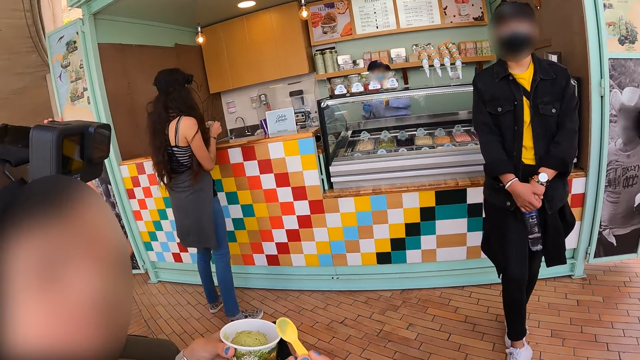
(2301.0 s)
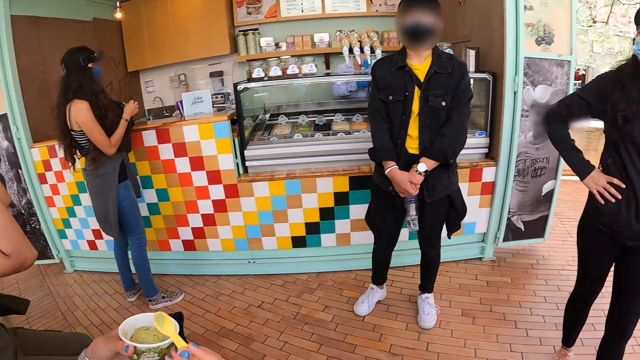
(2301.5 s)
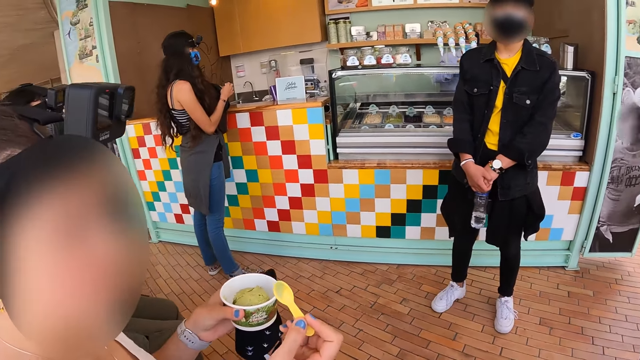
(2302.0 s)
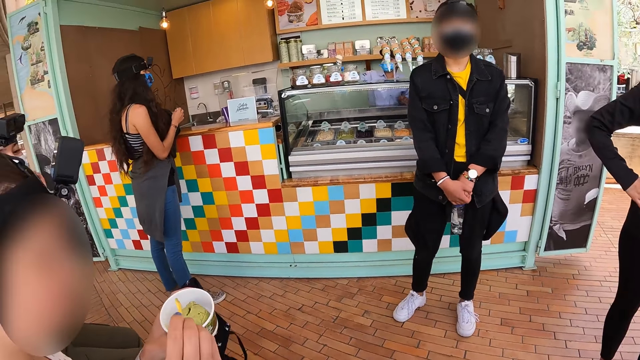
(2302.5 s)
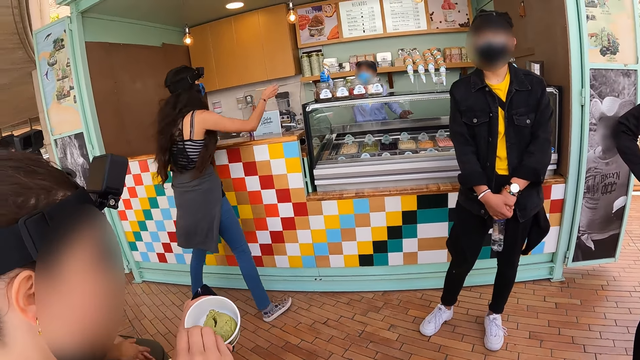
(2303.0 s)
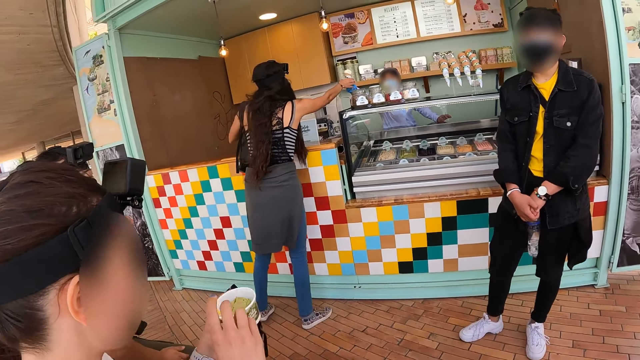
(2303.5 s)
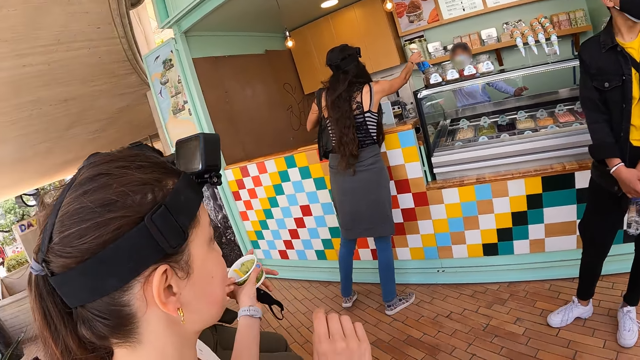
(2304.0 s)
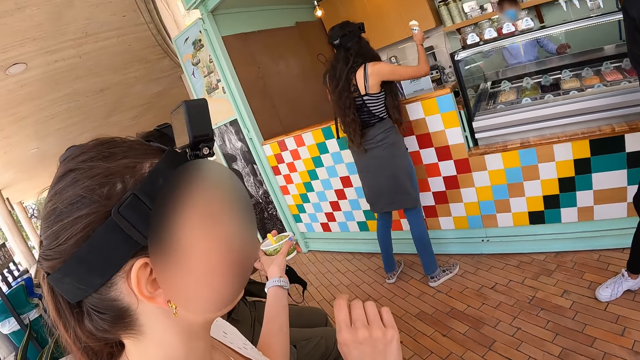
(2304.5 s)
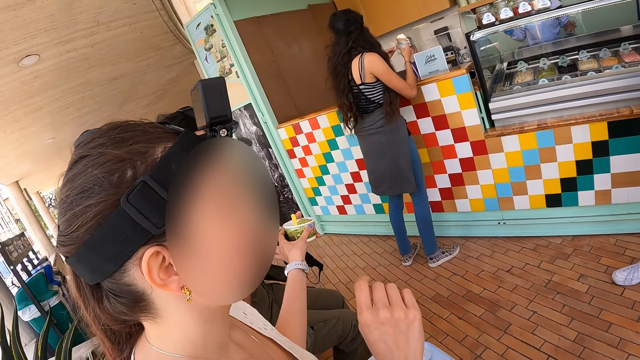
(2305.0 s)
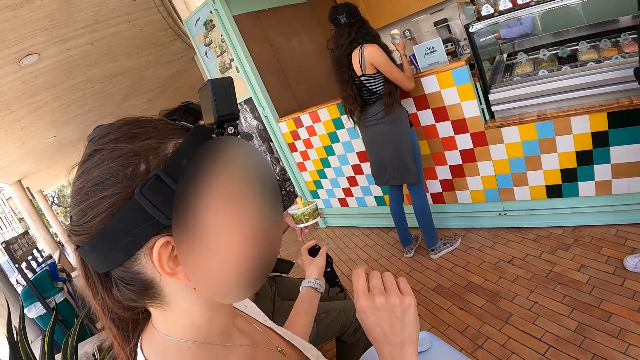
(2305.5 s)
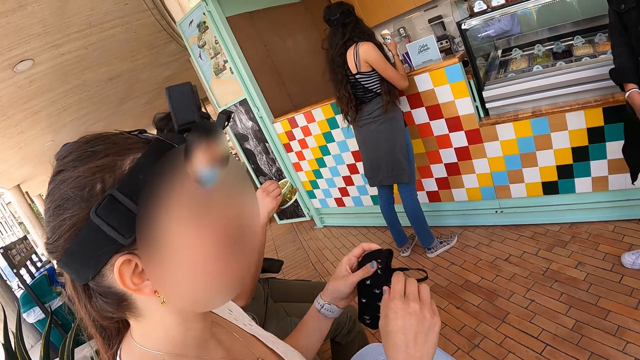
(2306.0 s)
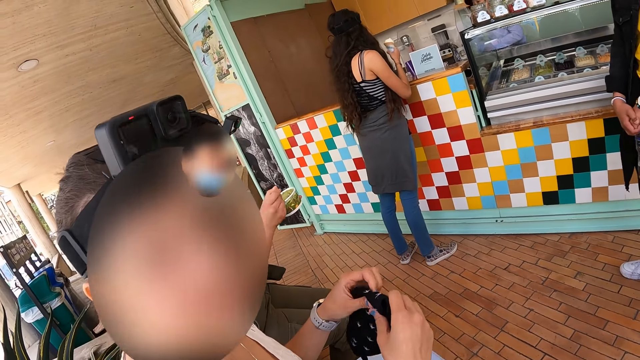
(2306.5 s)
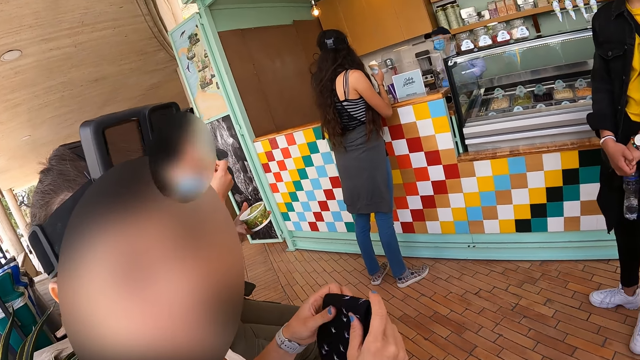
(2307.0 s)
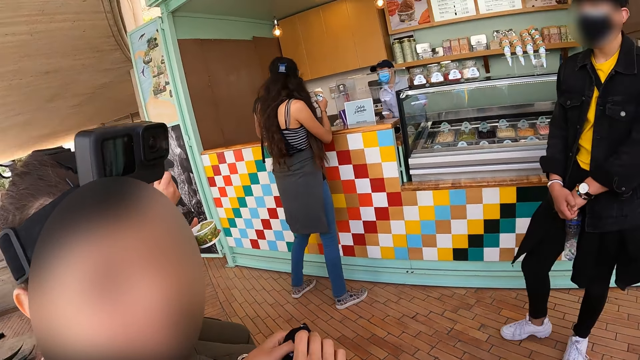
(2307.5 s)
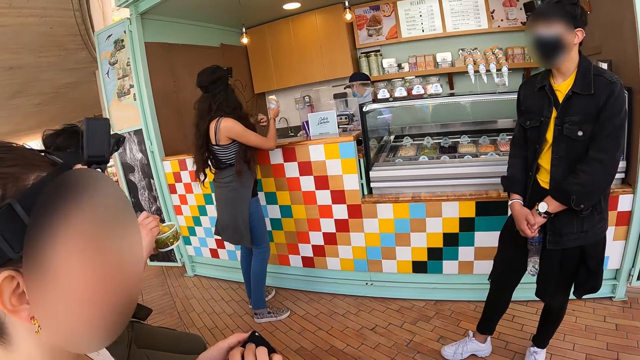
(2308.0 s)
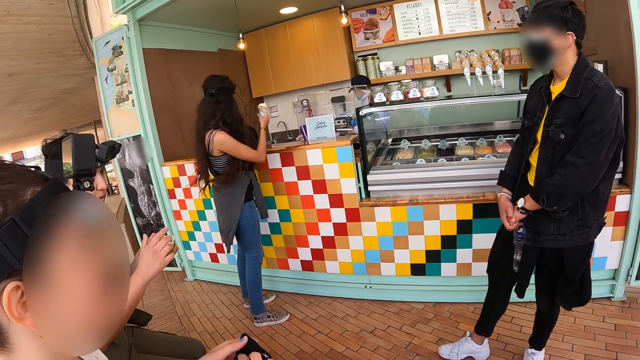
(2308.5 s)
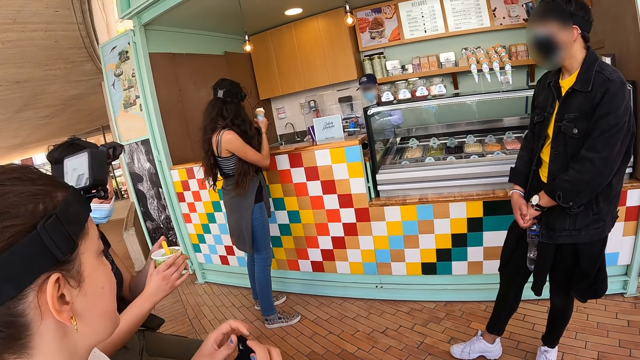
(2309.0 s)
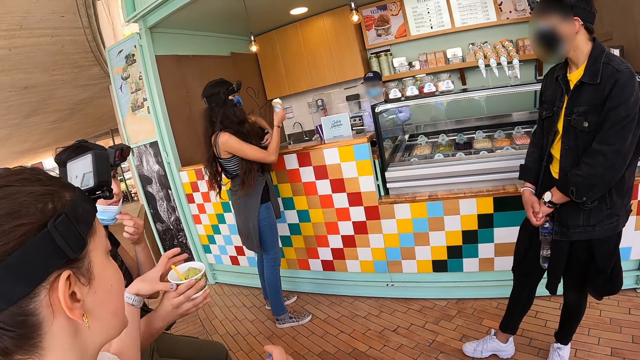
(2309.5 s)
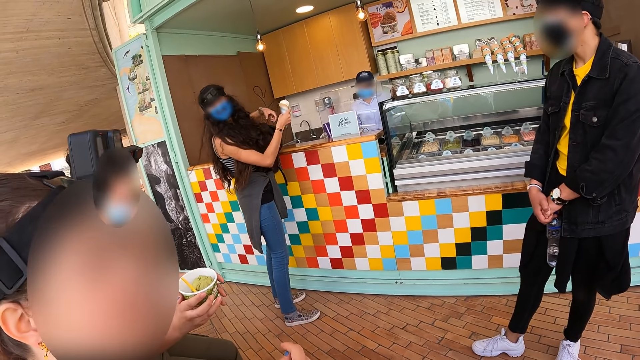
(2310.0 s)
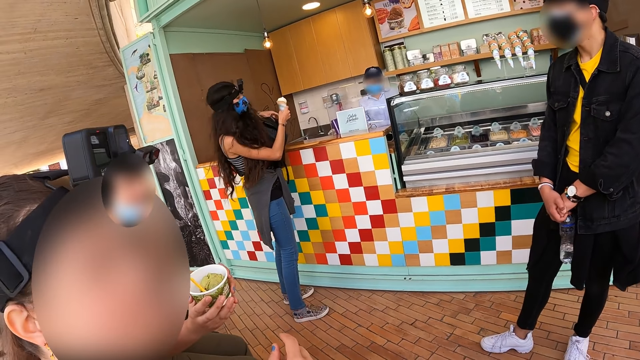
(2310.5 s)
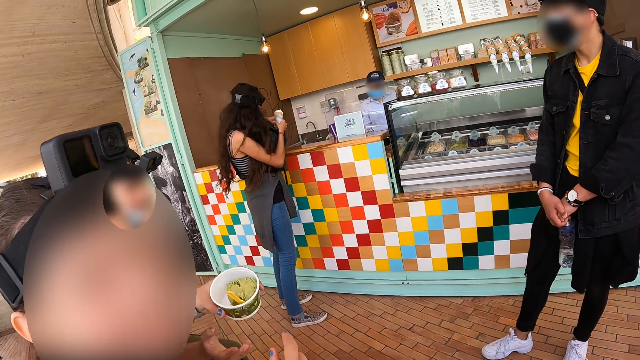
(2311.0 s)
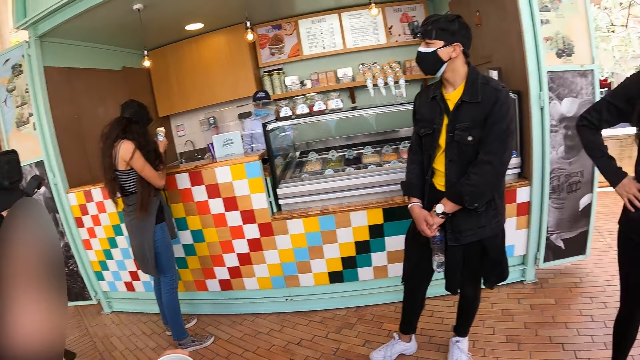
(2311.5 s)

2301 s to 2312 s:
A man moves his leg. A woman looks at the camera wearer. Another woman picks up ice cream. The first woman puts a spoon in a plastic cup and gives the other woman ice cream. The first woman holds a face mask with hands and takes the ice cream from the other woman. The other woman turns her face.

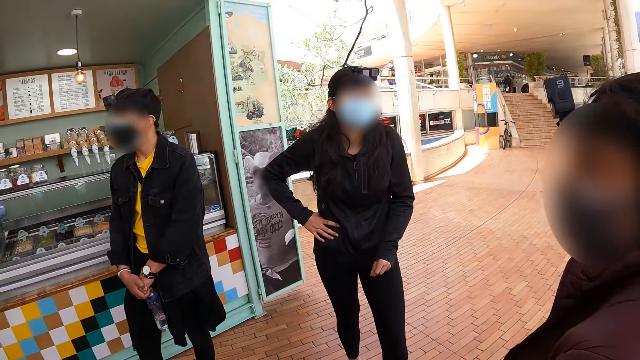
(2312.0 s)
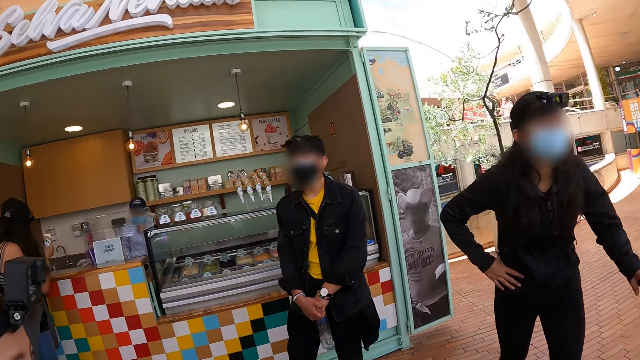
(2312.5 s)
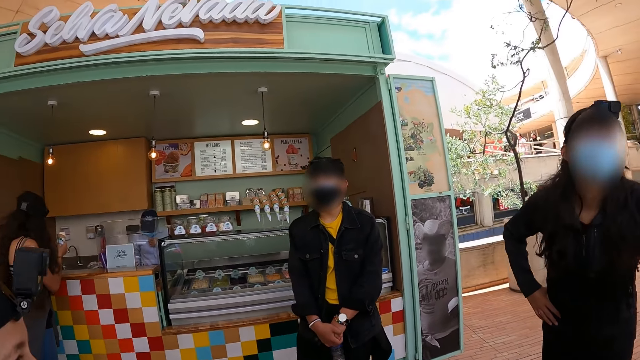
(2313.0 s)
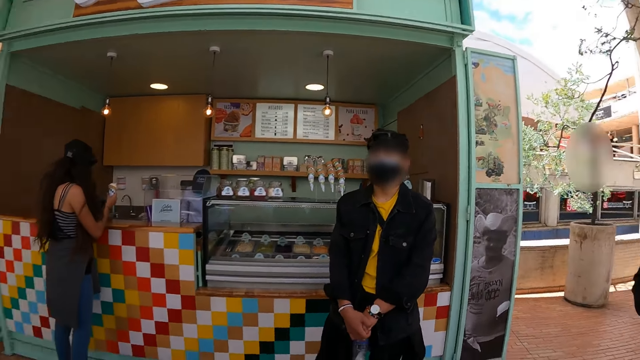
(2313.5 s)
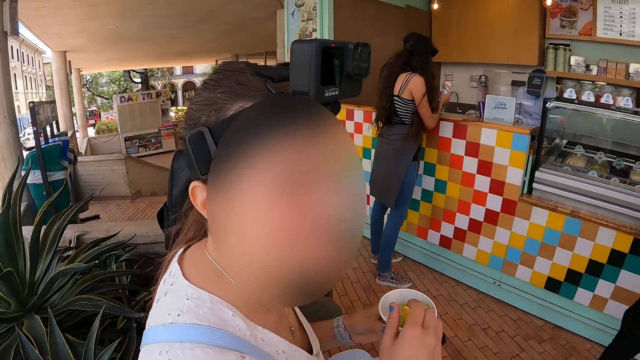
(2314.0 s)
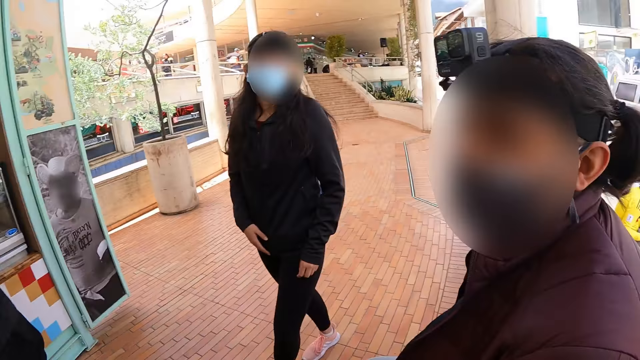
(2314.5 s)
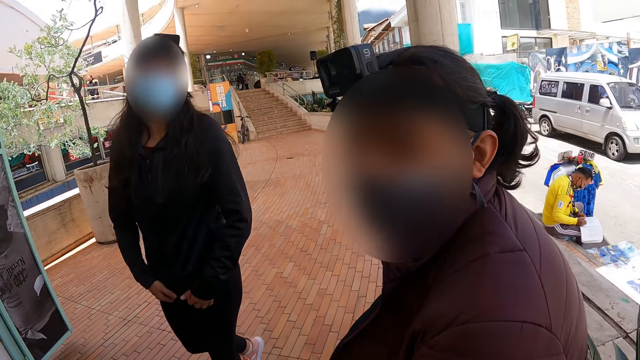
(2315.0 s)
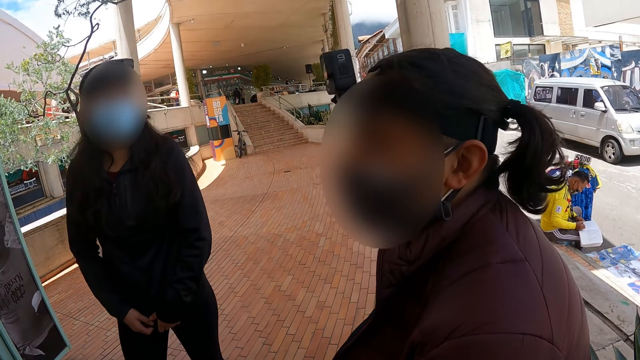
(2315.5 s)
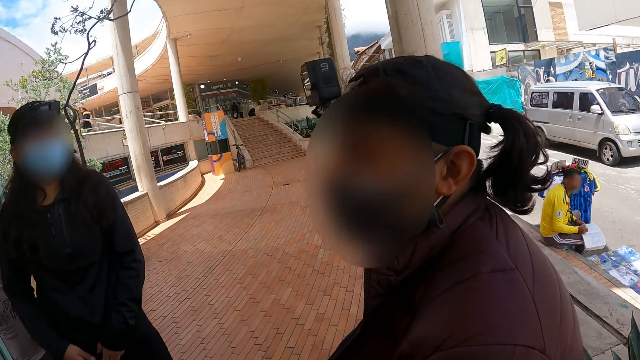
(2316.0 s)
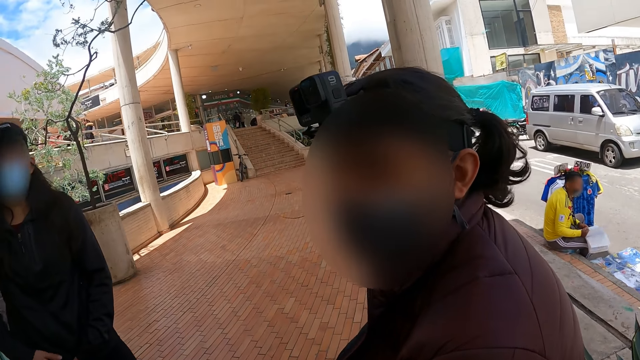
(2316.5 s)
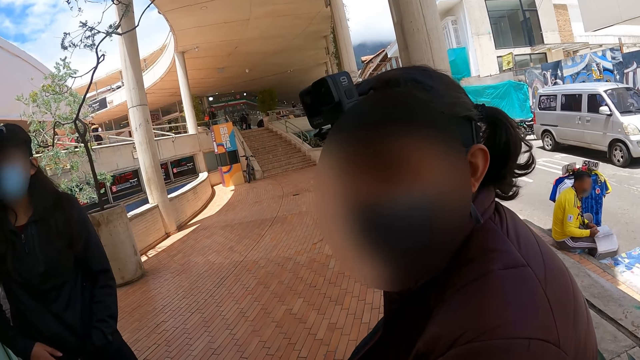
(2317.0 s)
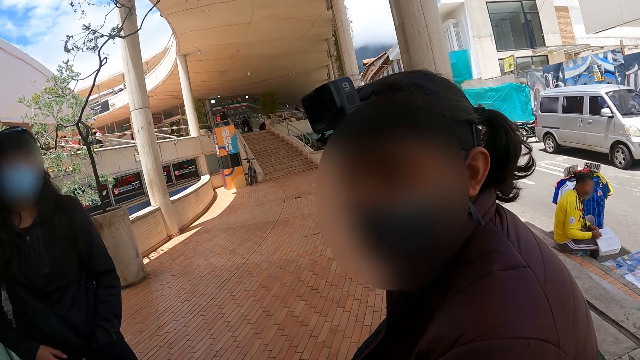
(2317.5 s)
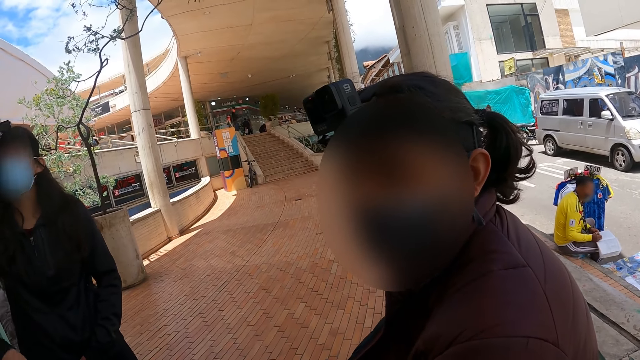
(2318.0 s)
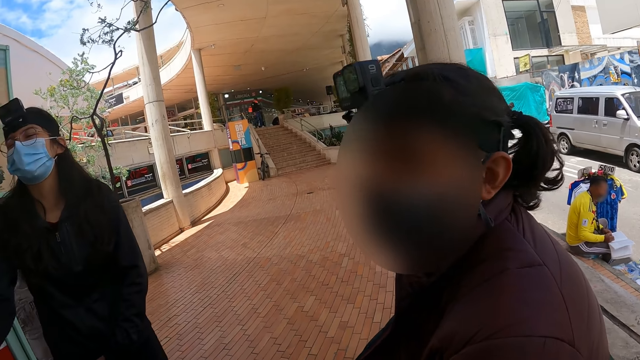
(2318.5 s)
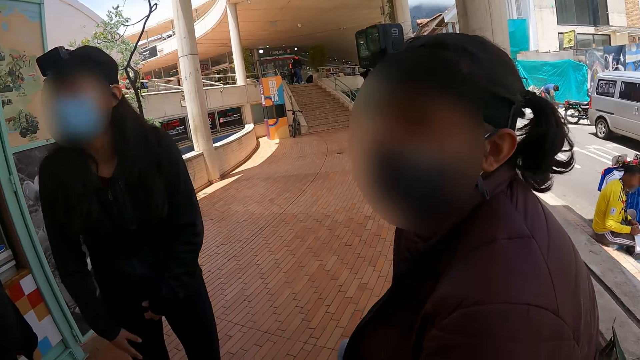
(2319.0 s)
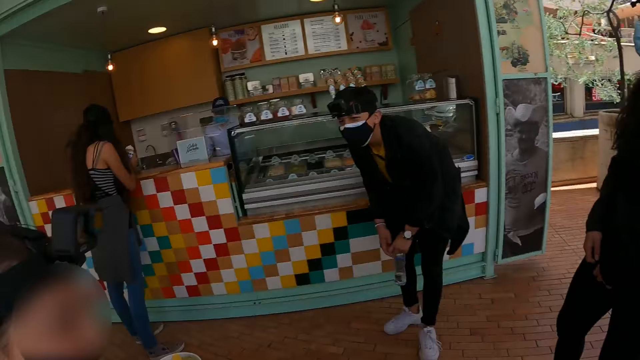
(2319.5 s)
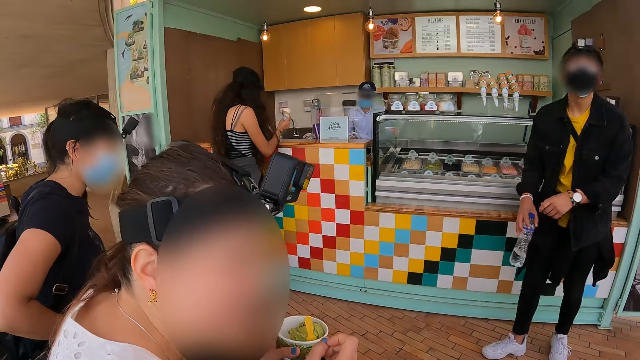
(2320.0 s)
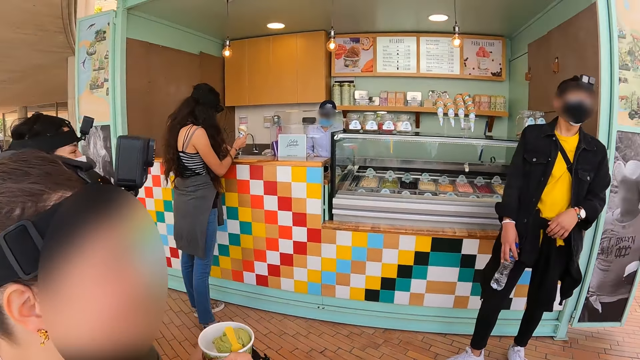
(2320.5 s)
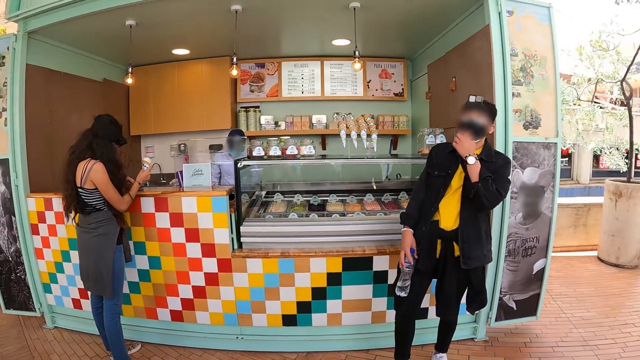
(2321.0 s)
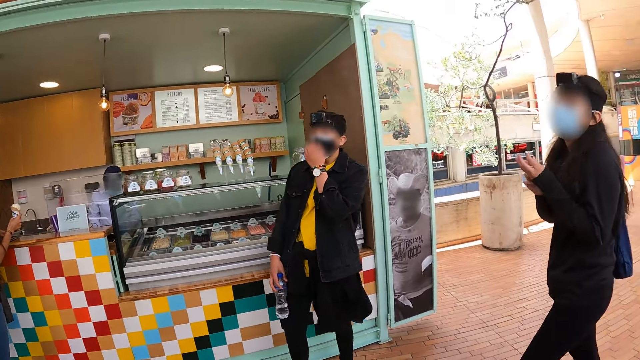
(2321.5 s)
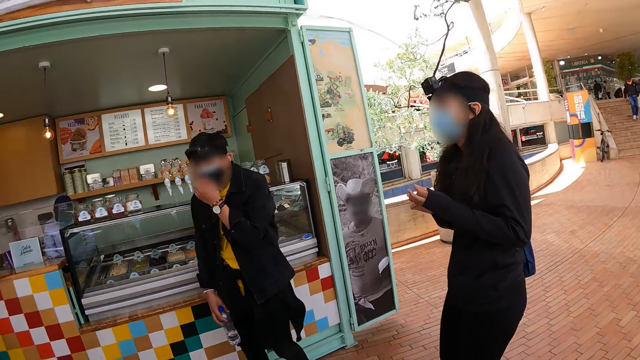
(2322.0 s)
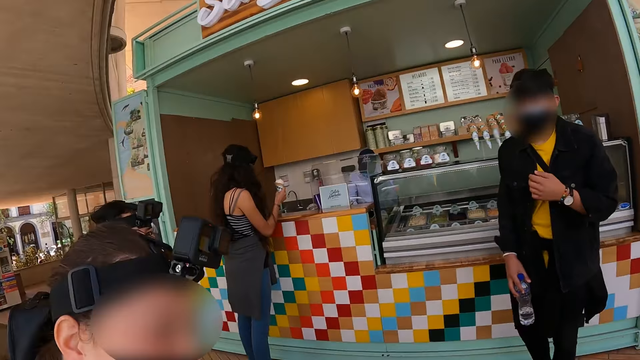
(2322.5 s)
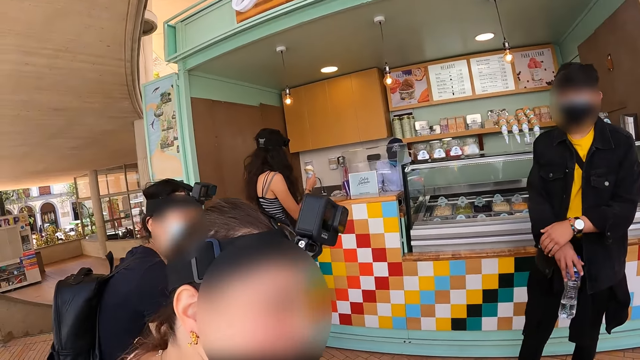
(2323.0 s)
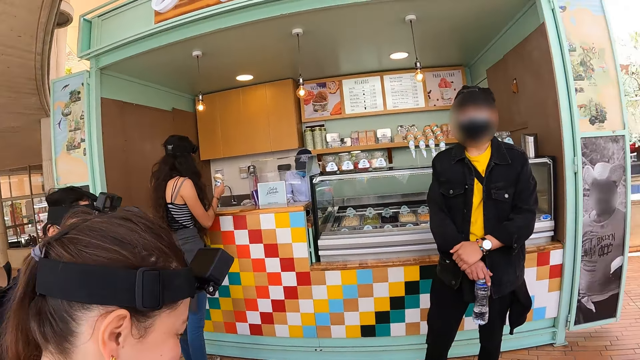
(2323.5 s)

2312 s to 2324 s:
The camera wearer looks around, looks at a woman, and looks at a man. Another man interacts with others. A third man adjusts his face mask. The camera wearer looks at another woman.
